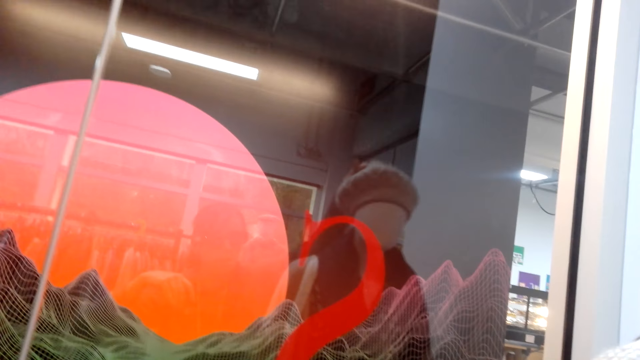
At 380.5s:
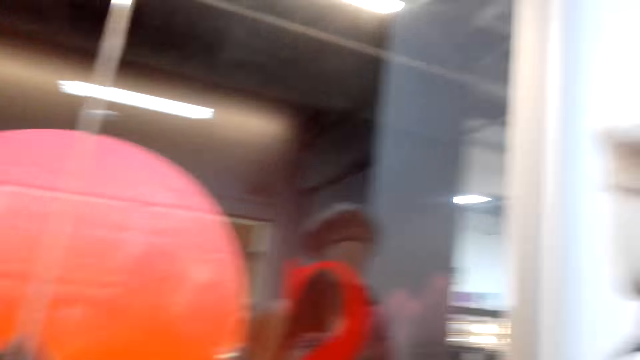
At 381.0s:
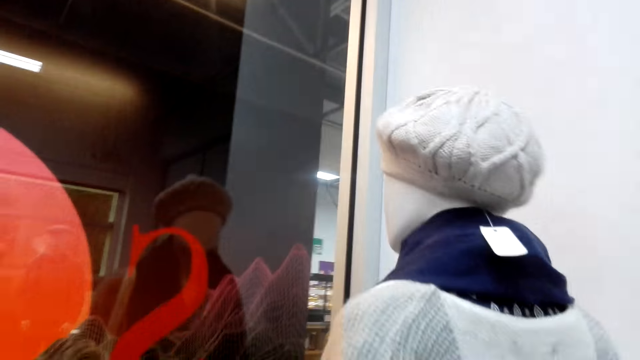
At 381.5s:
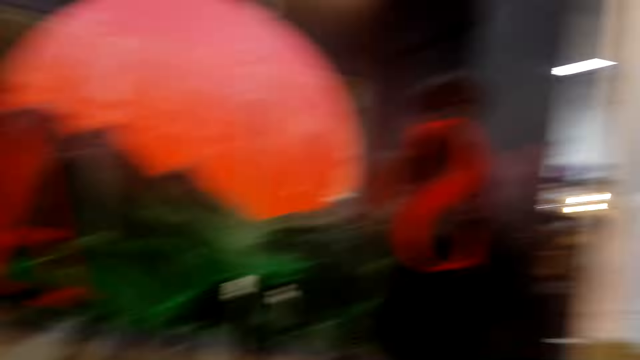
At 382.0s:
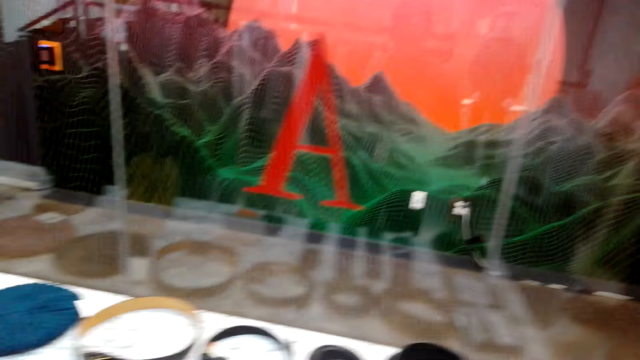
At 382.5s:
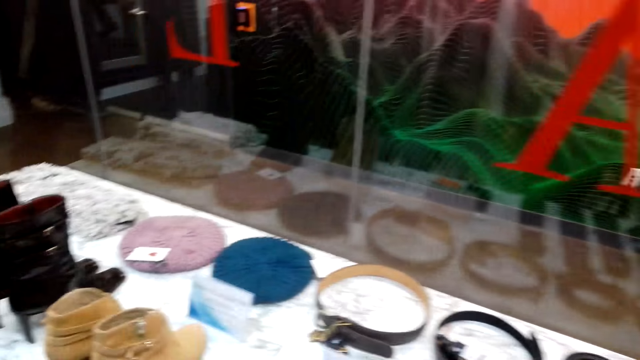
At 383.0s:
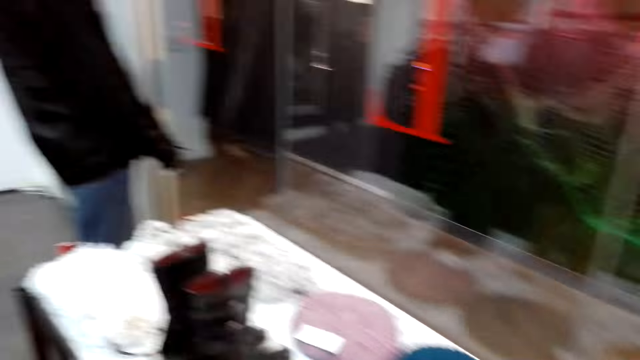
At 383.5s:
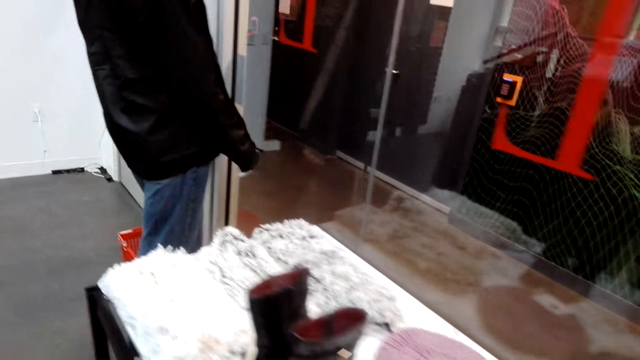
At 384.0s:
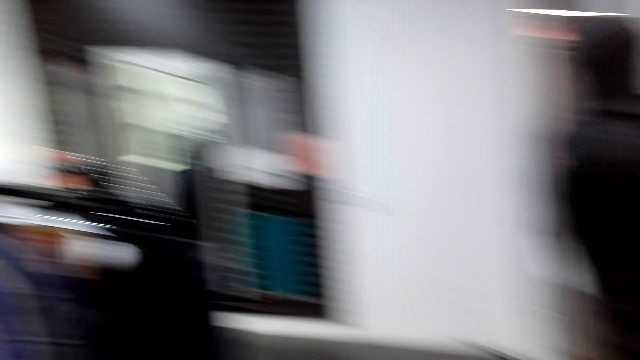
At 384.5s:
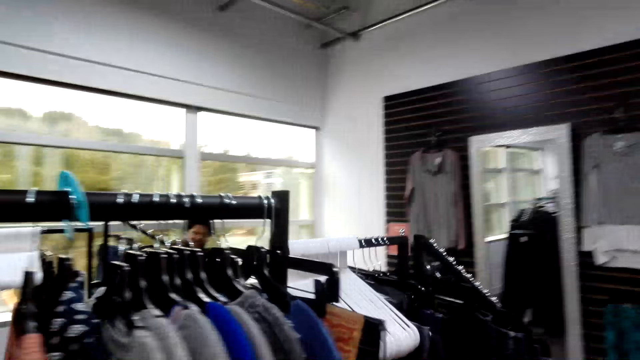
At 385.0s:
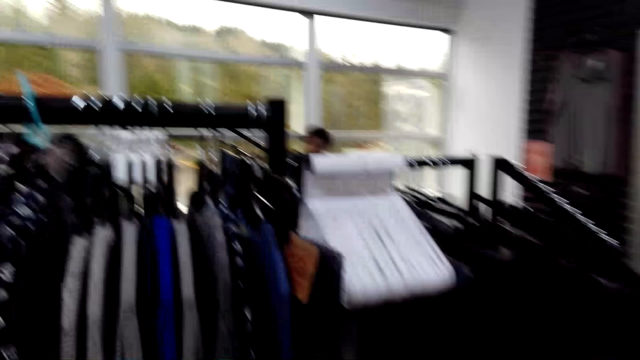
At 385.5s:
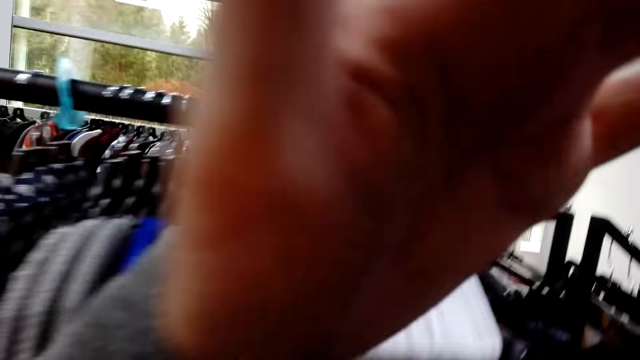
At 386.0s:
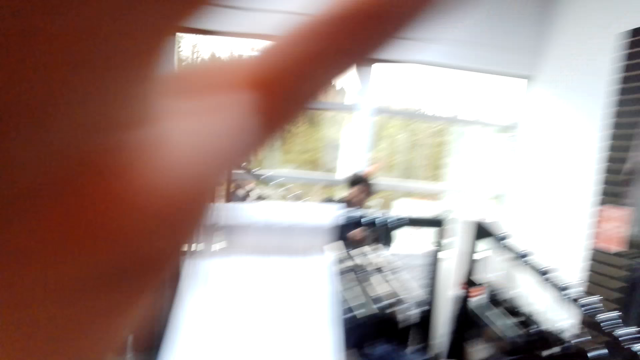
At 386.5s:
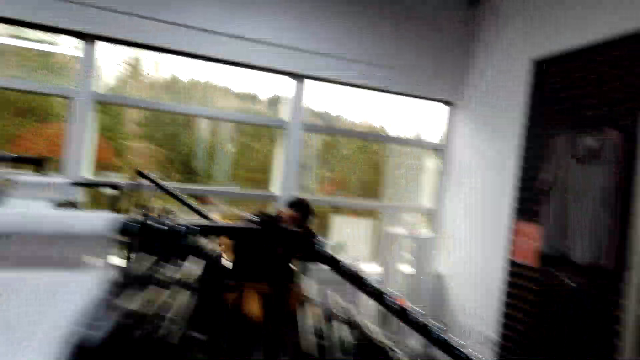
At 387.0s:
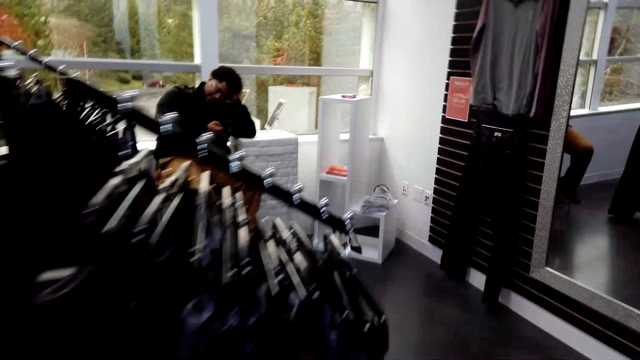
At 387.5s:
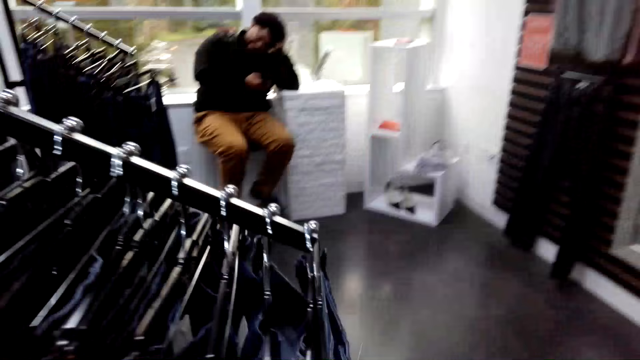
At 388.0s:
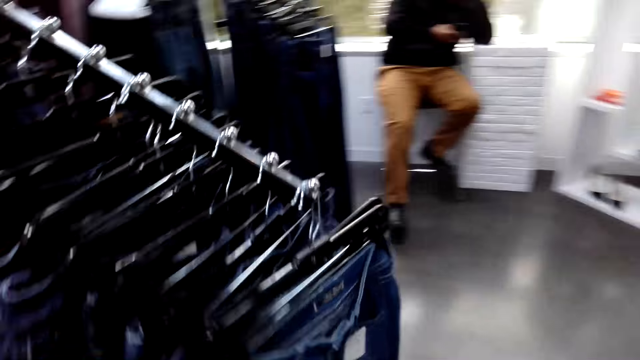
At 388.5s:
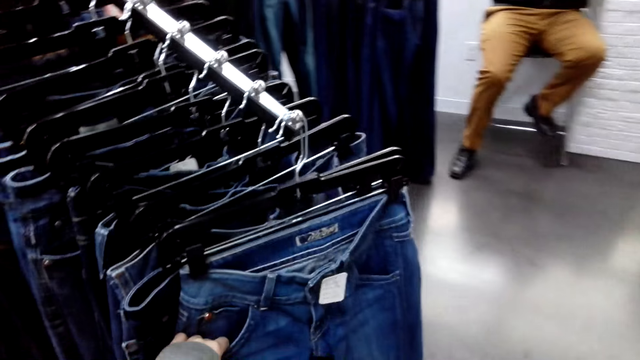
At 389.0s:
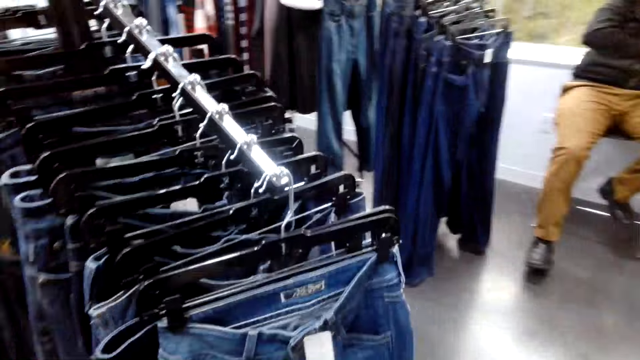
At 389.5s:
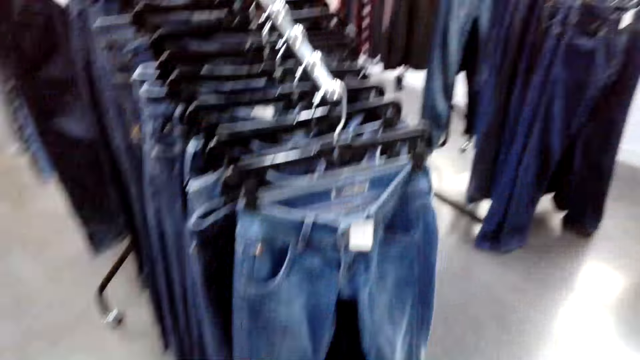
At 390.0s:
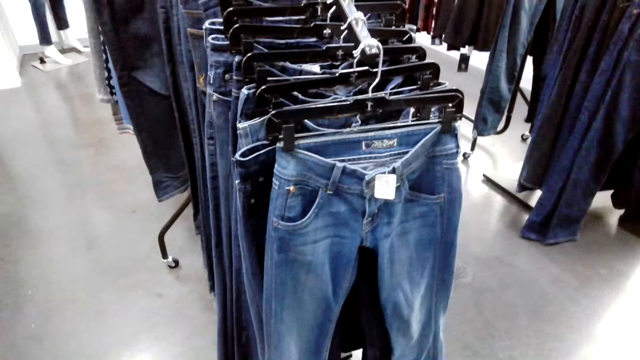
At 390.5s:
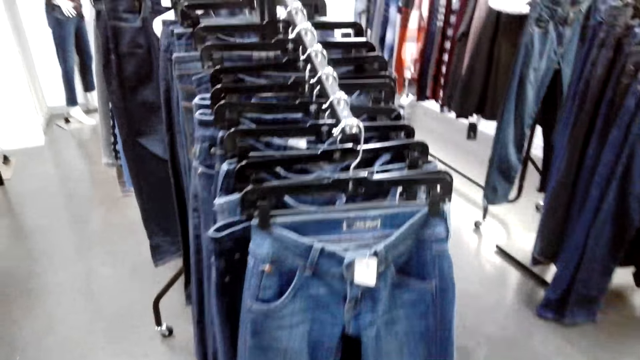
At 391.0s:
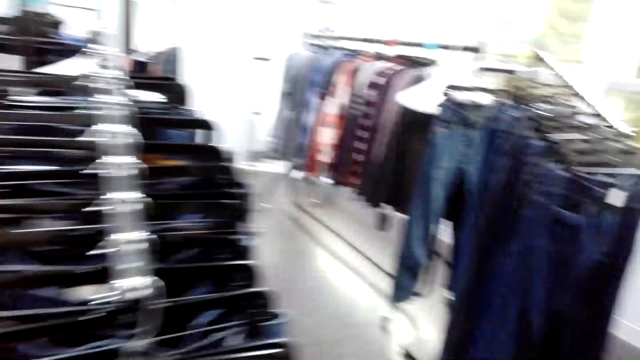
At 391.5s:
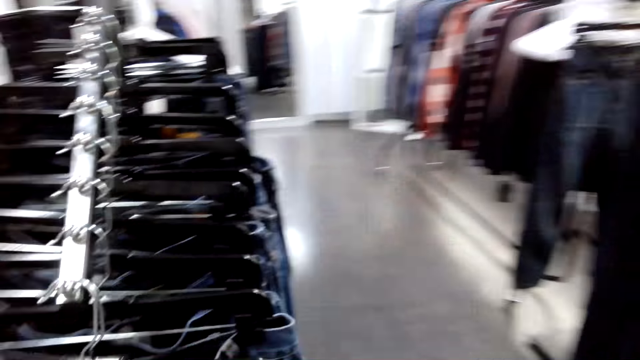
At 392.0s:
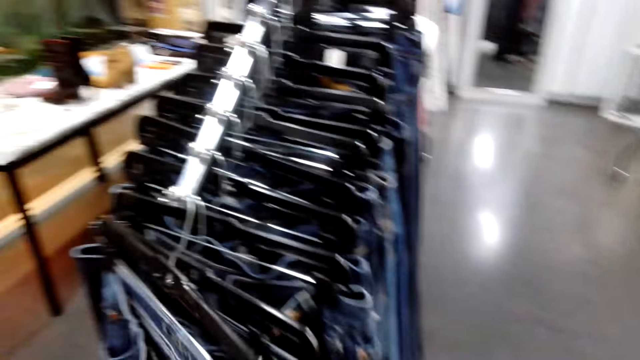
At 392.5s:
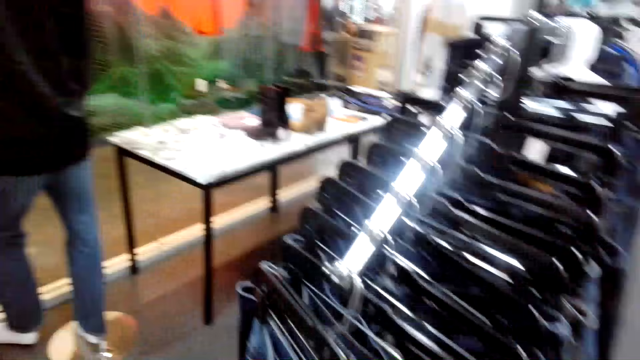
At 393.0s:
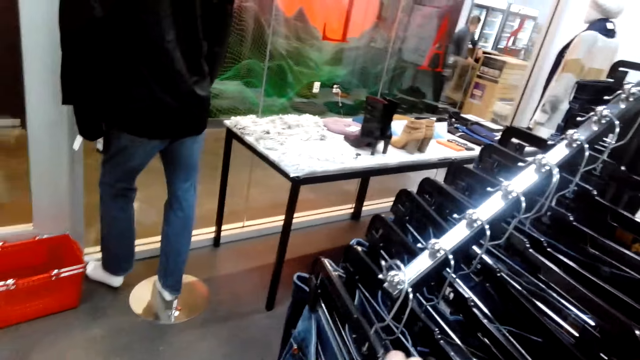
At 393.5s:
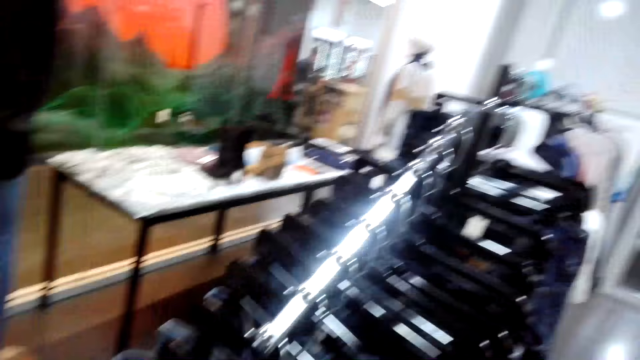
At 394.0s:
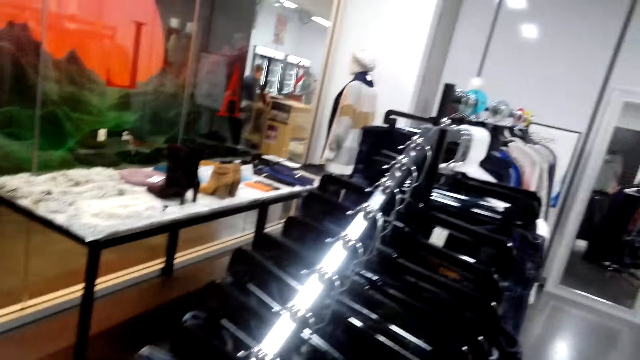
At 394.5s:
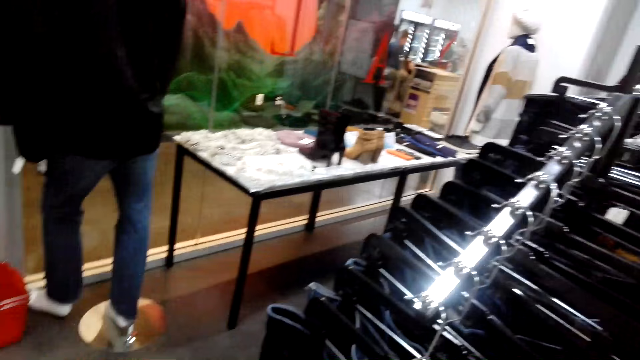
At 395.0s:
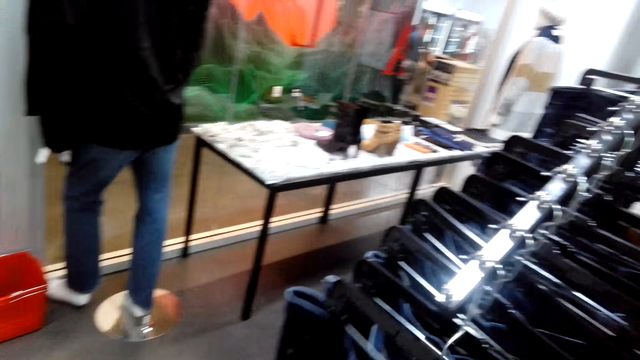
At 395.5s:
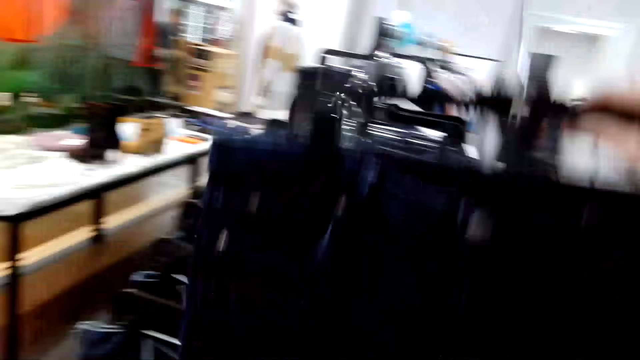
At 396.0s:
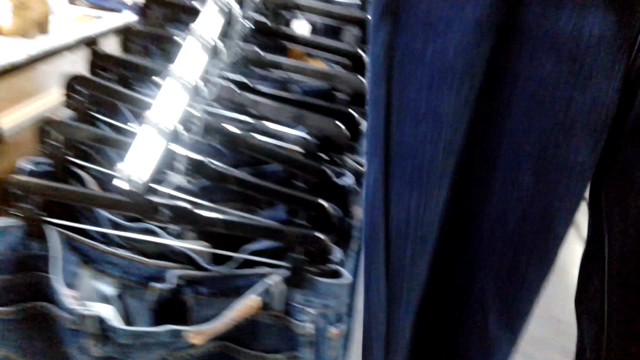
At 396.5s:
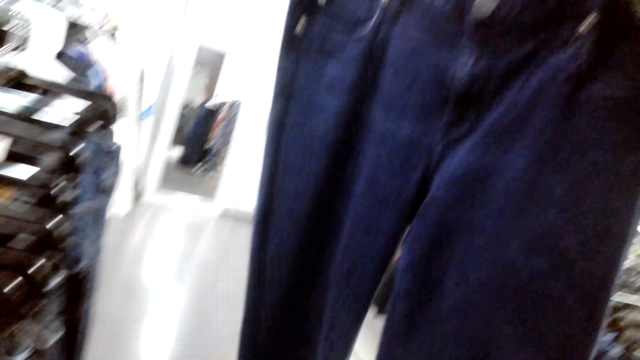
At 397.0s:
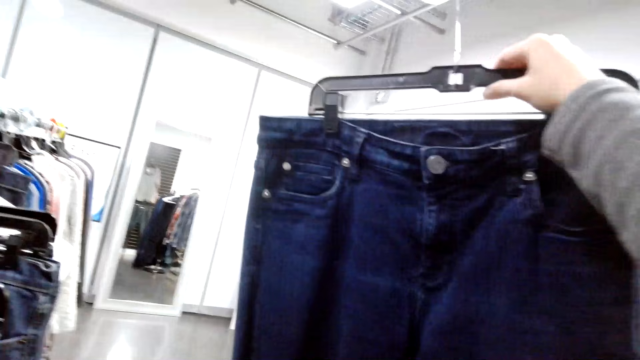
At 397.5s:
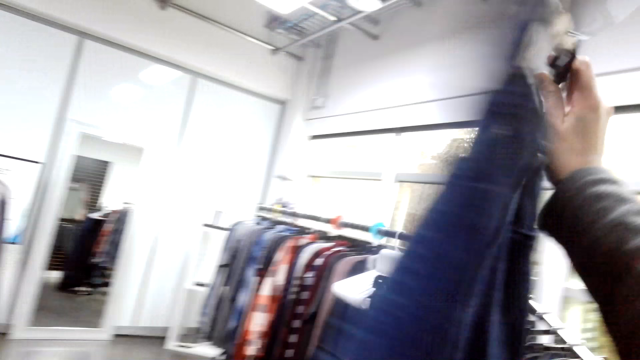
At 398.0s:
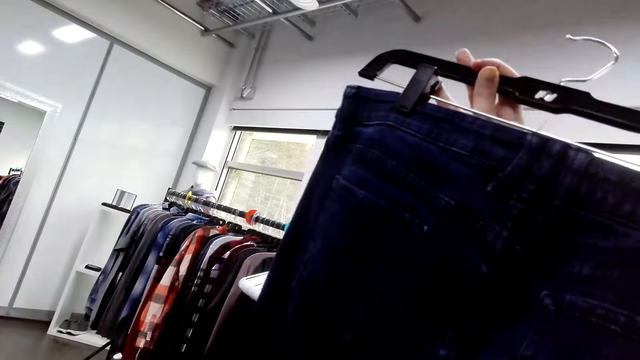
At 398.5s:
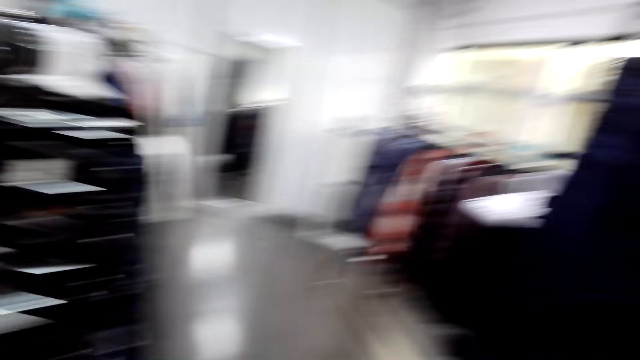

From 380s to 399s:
The camera wearer walks towards the counter. They raise the left hand to the camera and withdraw the left hand from the camera. They walk towards the jeans. They touch the jeans with both hands. They touch the clothes. They pick the jeans from the hanger. They take a look at the jeans.

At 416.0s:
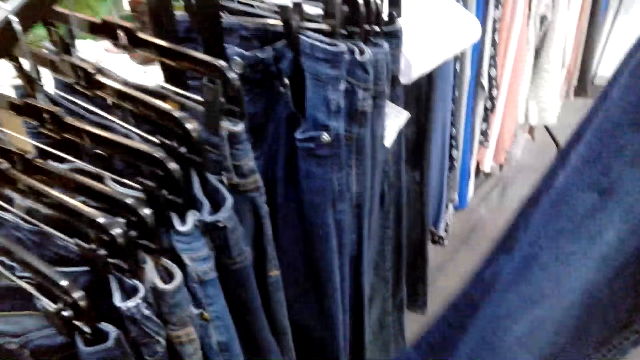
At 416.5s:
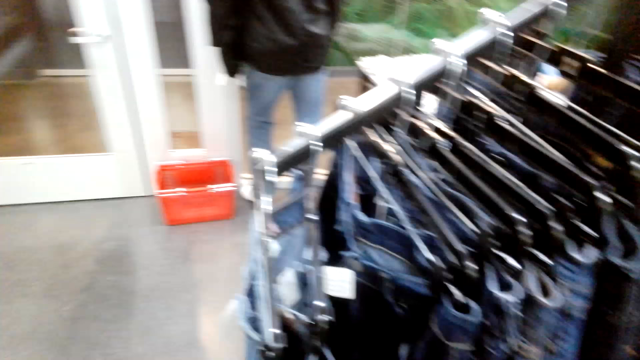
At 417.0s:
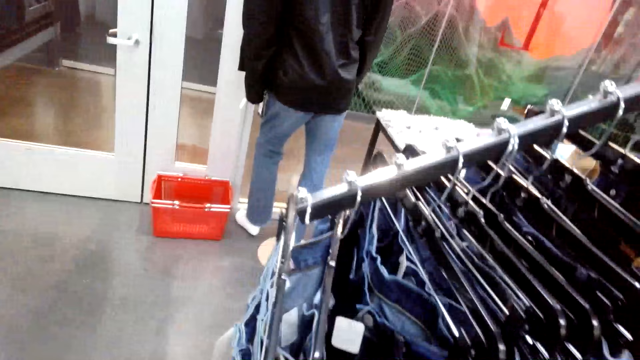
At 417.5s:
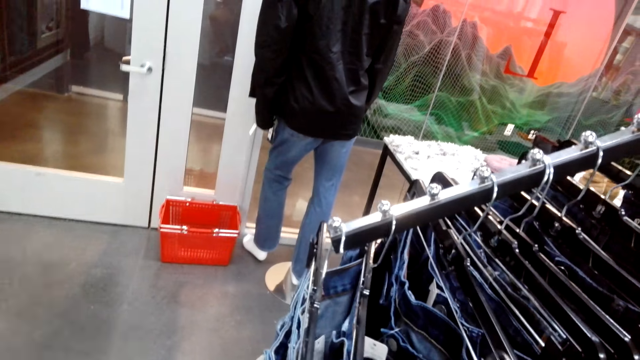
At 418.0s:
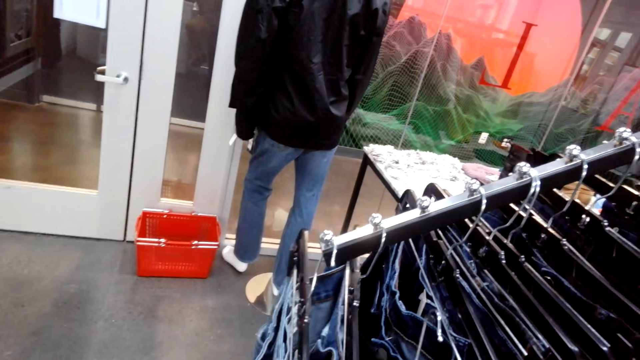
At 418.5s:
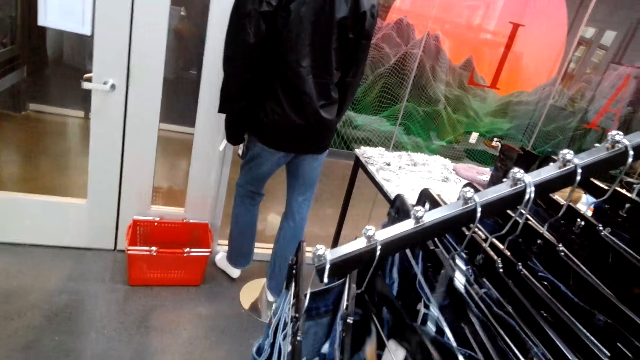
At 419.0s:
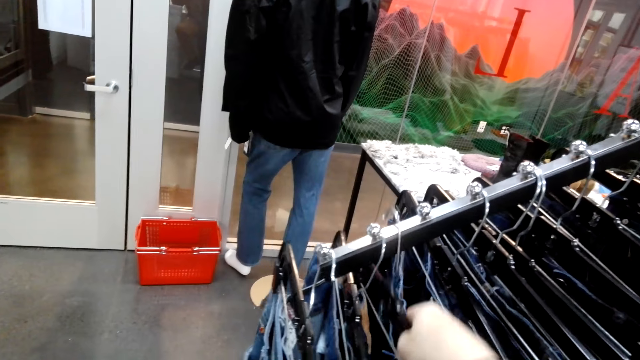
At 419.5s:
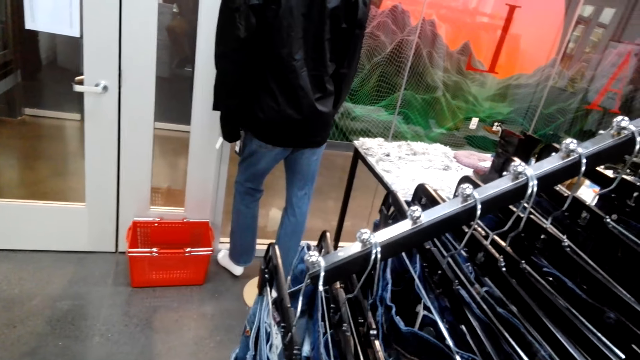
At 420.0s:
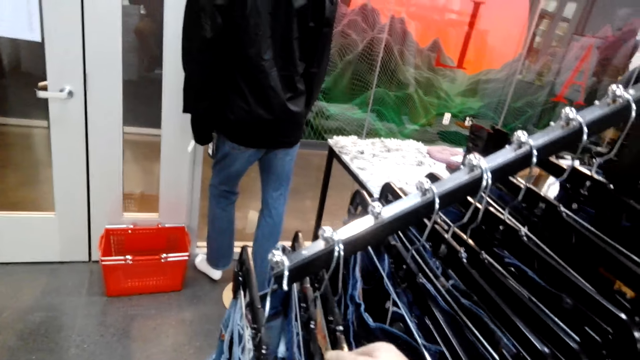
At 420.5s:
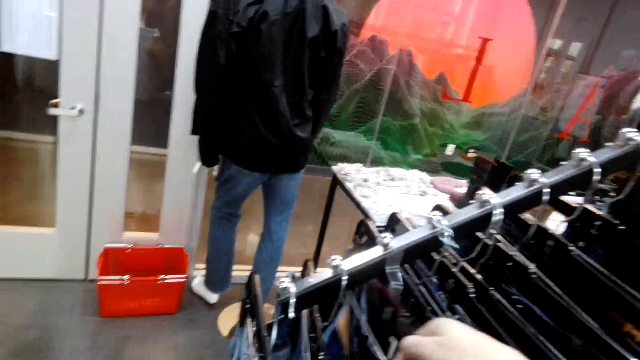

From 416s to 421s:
The camera wearer moves around. They hang the jeans on the hanger.
